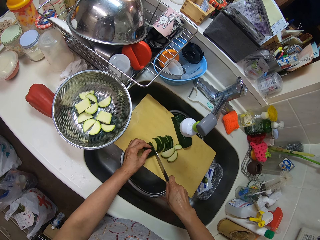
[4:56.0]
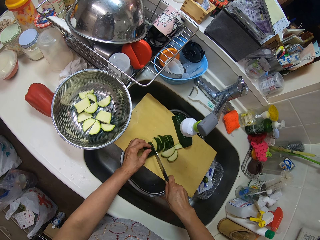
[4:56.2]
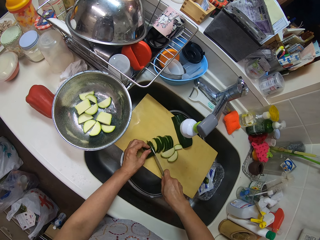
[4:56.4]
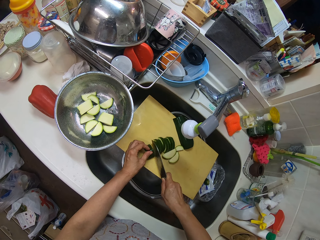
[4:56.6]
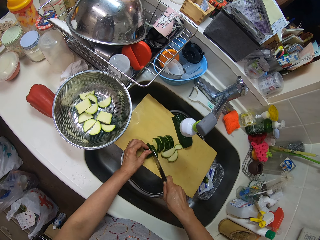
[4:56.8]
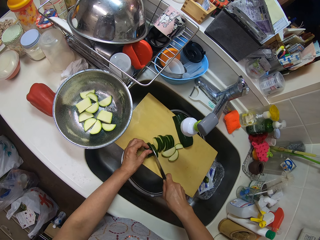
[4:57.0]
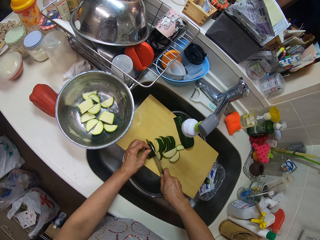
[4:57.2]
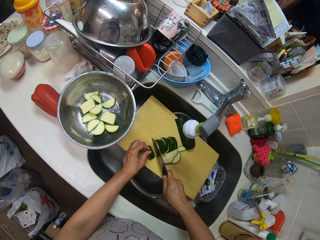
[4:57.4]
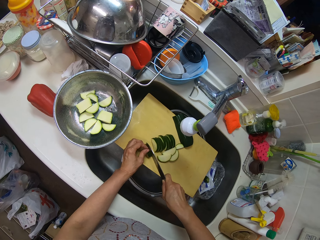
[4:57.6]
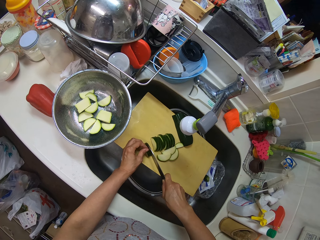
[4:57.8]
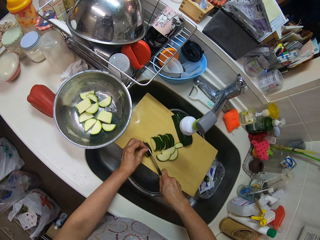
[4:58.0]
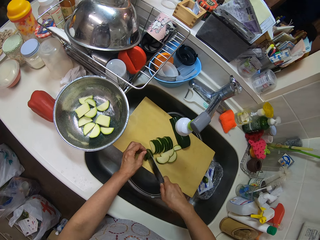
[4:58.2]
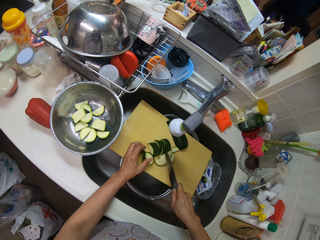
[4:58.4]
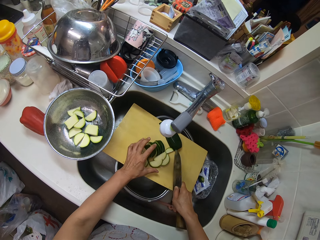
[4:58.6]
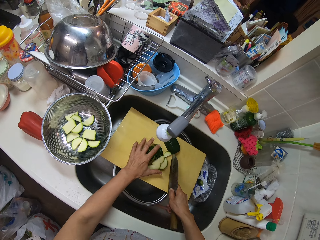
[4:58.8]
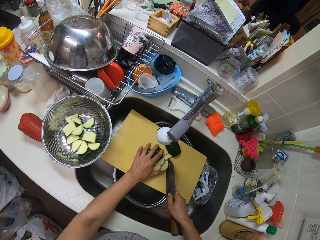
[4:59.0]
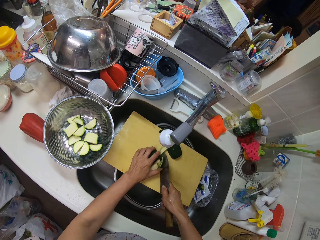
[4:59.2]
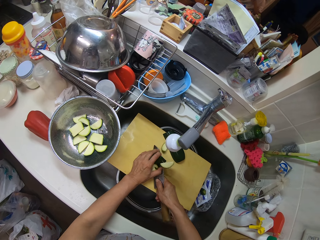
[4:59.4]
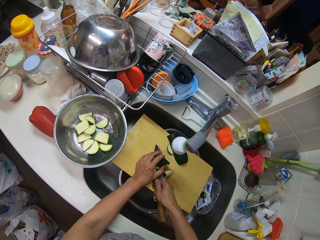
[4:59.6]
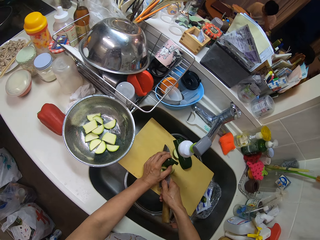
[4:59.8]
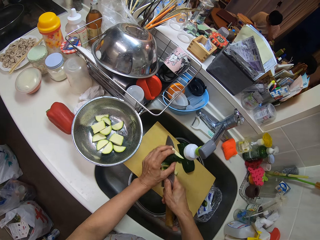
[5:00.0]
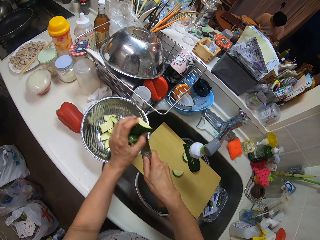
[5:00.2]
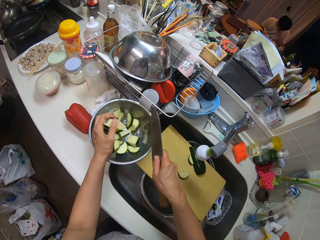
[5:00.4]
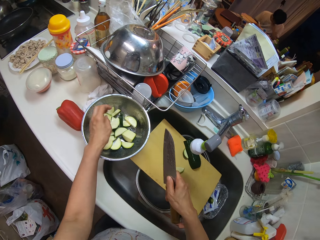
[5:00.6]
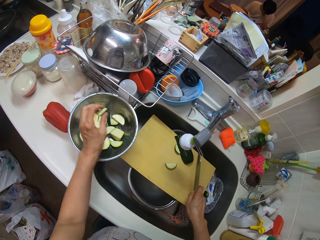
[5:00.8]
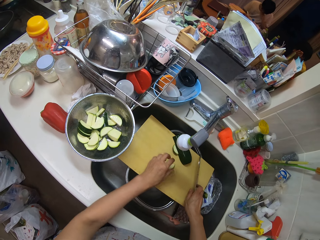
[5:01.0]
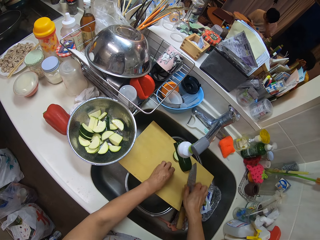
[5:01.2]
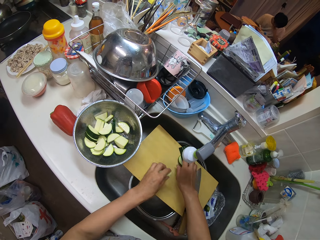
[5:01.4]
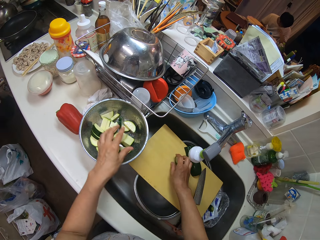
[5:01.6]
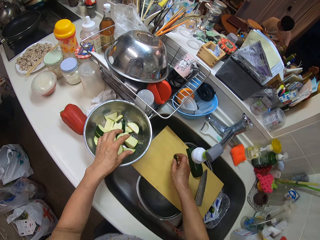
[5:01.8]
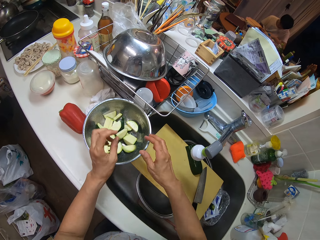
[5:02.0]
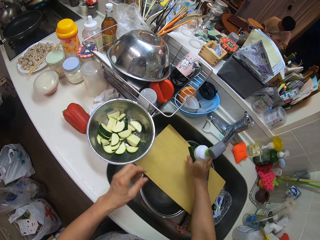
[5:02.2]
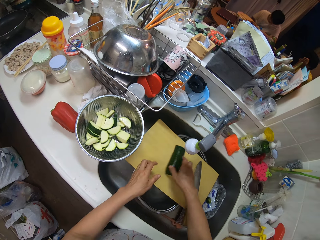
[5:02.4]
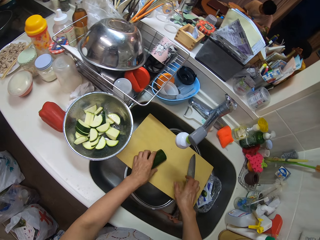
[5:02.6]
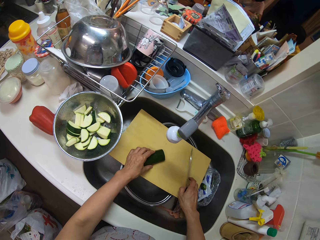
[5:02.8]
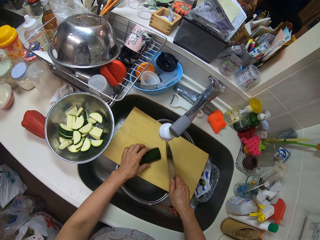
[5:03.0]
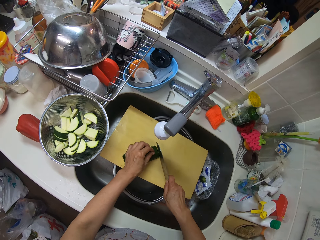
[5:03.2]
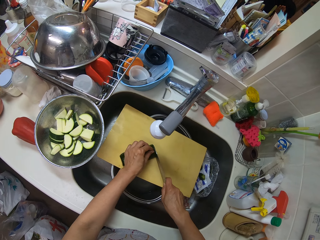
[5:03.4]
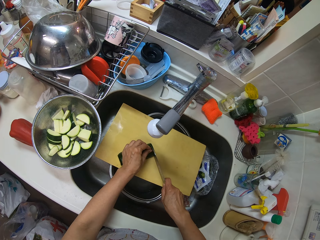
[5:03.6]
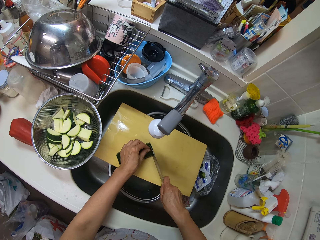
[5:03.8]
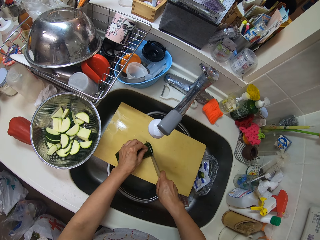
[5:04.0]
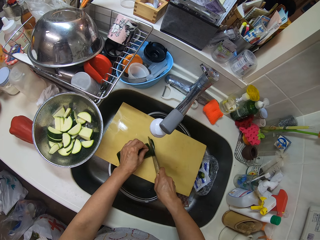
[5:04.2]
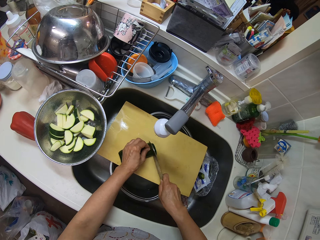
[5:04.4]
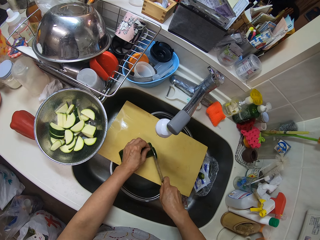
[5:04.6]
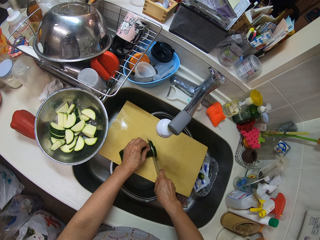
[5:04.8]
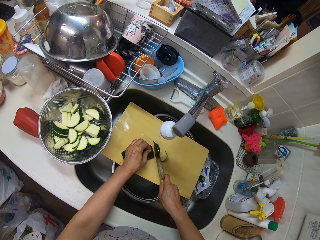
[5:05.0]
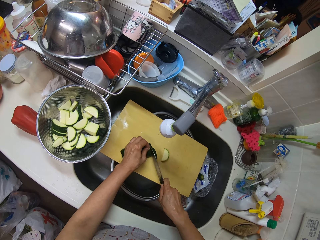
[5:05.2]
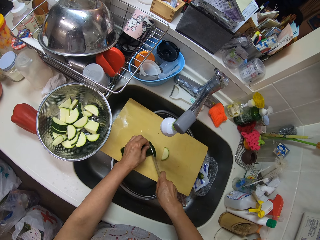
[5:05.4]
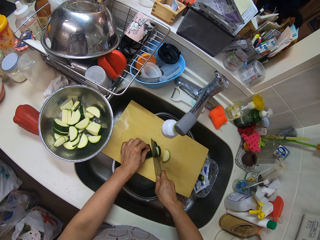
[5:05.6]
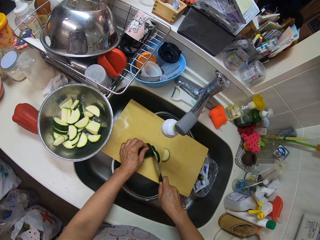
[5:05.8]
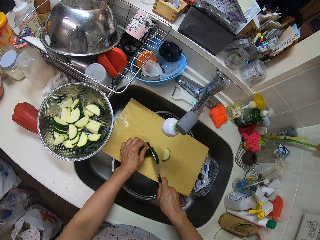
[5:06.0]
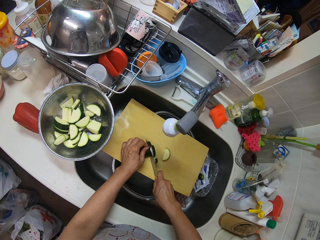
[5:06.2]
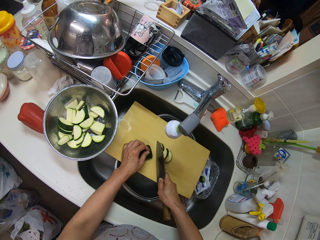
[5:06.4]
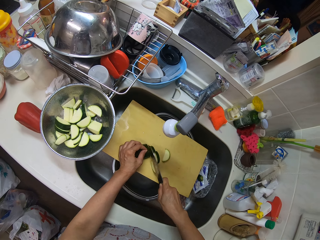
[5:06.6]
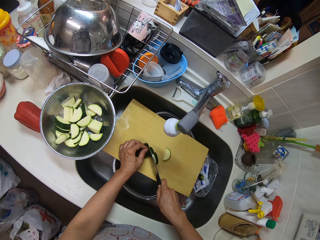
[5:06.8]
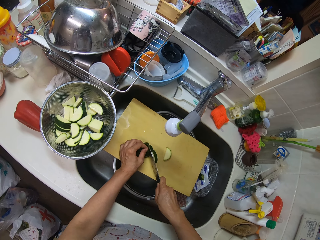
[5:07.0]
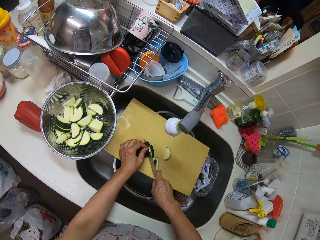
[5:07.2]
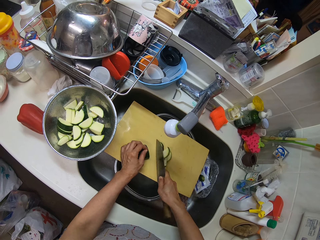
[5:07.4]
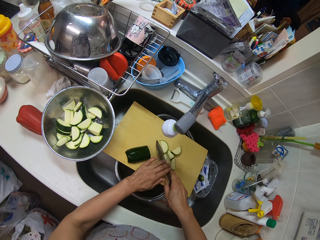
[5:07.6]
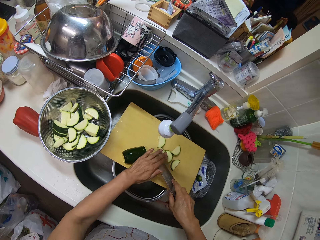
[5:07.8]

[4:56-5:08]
The camera wearer packs the sliced cucumber from the board with his hand and the knife. He pours the sliced cucumber in the sieve on the slab. He picks up a piece of sliced cucumber on the board with his left hand. He drops the knife on the board. He picks up a piece of sliced cucumber on the board with his right hand. He drops the pieces of sliced cucumber in the sieve. He does so again. He holds the cucumber on the board. He takes the knife on the board. He chops the cucumber with the knife on the board.

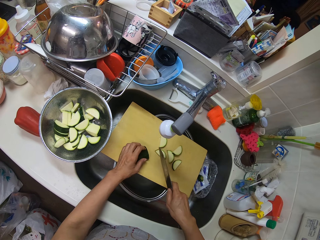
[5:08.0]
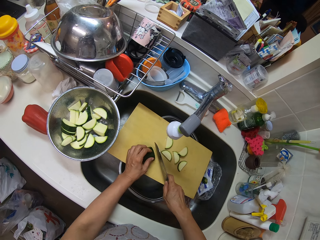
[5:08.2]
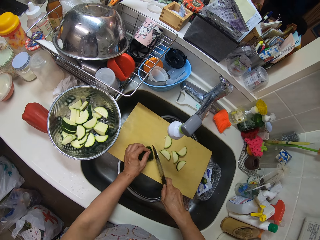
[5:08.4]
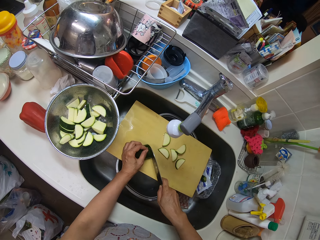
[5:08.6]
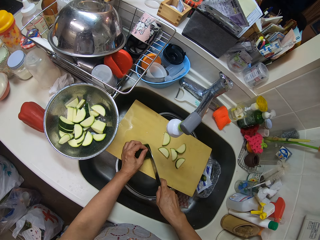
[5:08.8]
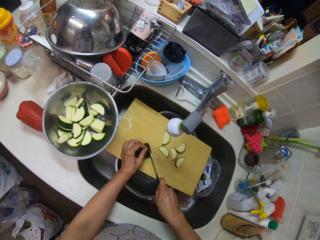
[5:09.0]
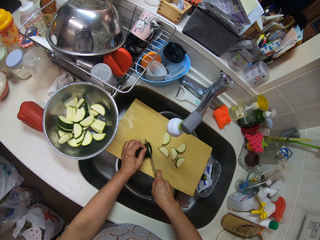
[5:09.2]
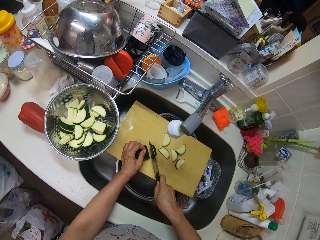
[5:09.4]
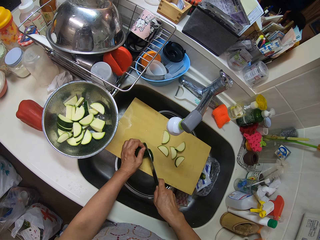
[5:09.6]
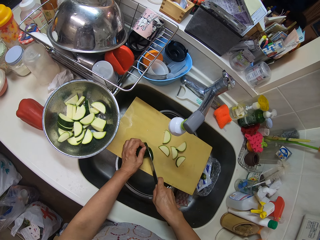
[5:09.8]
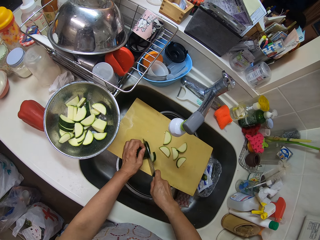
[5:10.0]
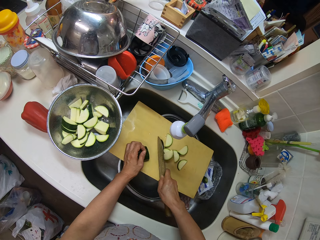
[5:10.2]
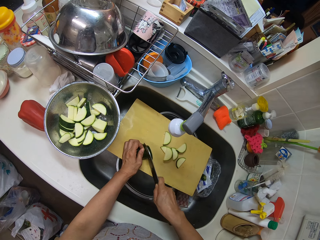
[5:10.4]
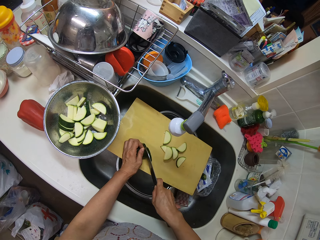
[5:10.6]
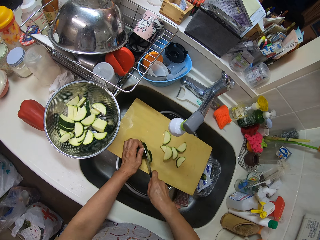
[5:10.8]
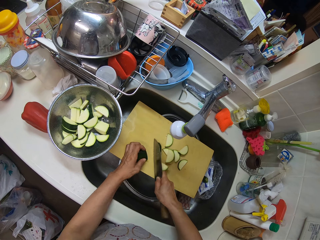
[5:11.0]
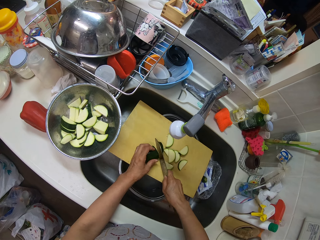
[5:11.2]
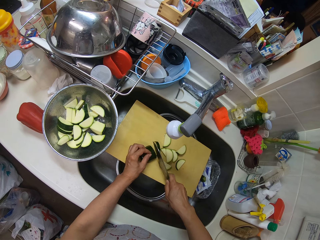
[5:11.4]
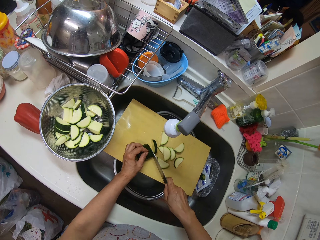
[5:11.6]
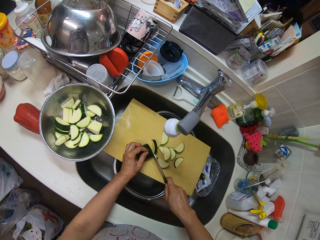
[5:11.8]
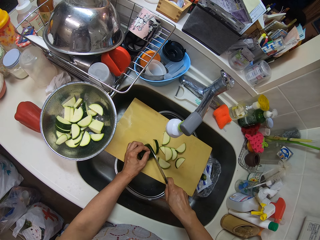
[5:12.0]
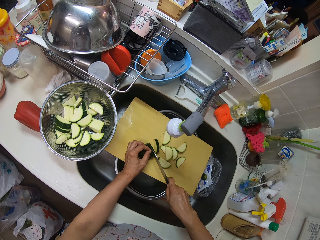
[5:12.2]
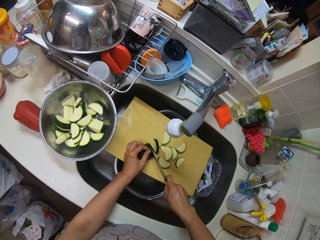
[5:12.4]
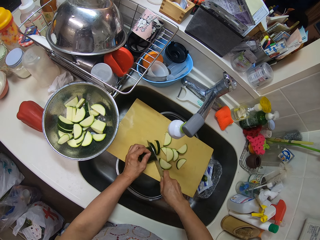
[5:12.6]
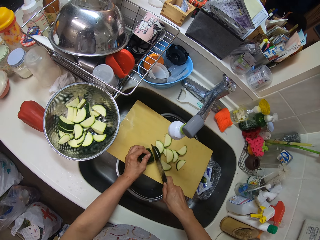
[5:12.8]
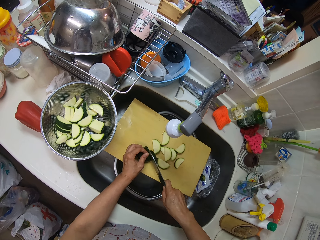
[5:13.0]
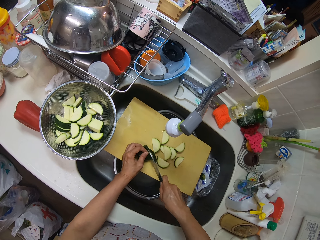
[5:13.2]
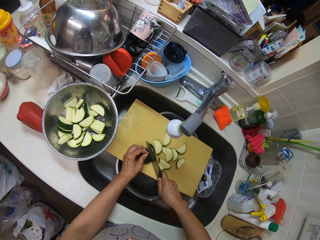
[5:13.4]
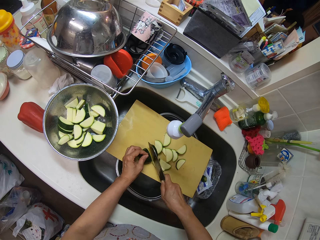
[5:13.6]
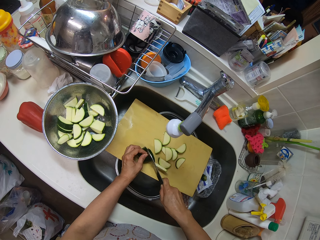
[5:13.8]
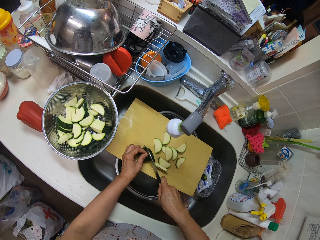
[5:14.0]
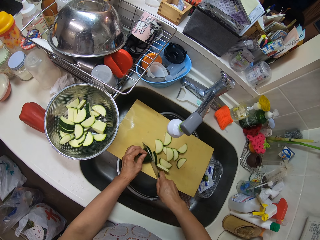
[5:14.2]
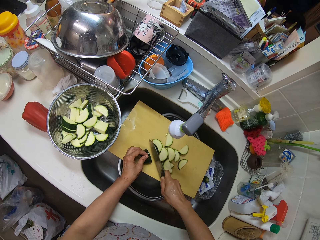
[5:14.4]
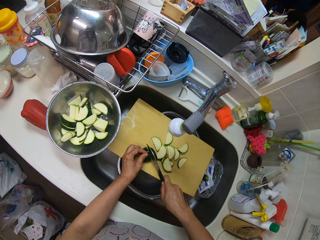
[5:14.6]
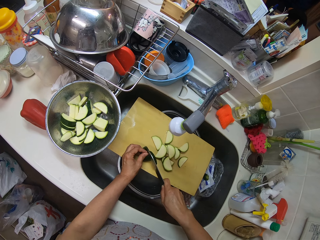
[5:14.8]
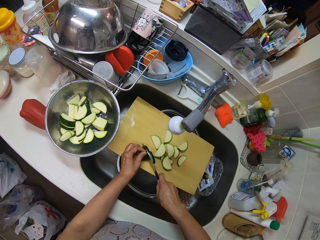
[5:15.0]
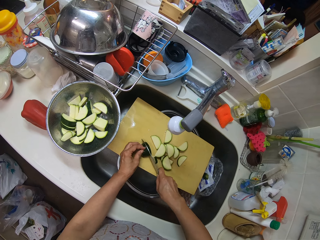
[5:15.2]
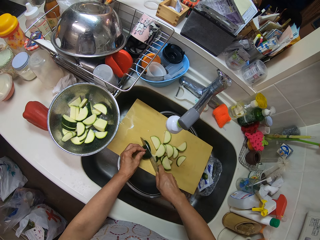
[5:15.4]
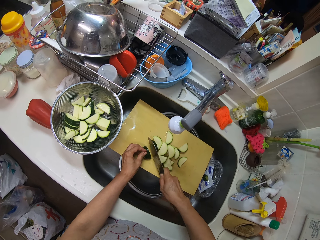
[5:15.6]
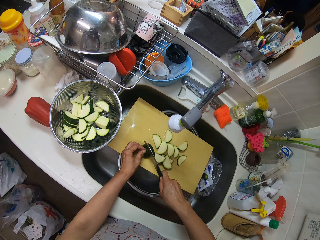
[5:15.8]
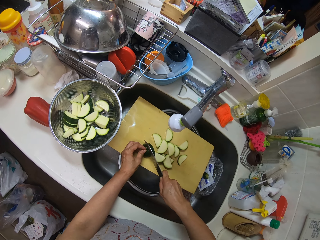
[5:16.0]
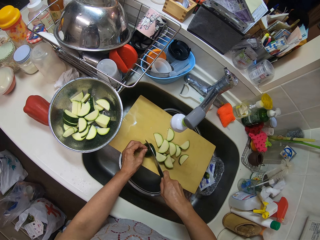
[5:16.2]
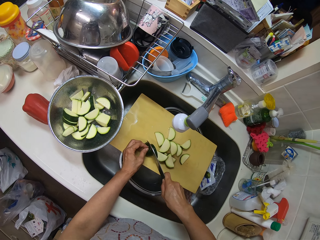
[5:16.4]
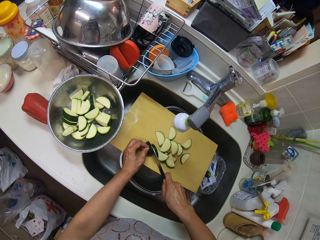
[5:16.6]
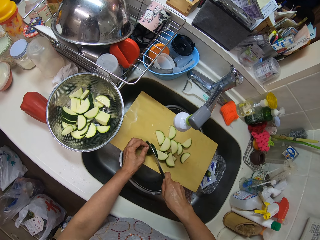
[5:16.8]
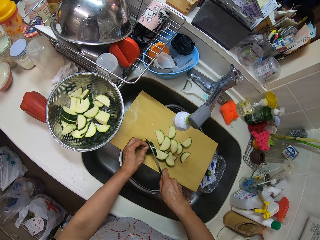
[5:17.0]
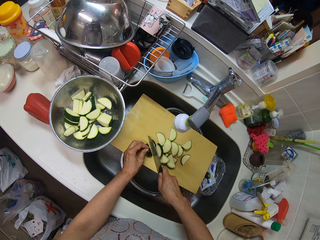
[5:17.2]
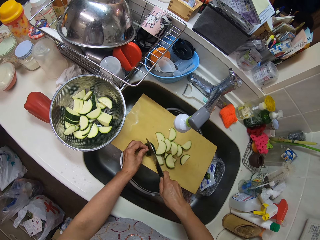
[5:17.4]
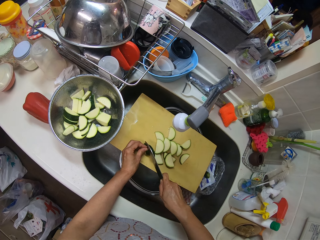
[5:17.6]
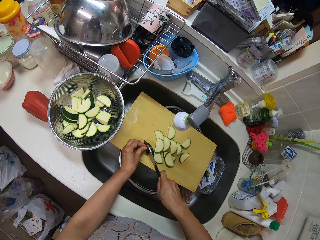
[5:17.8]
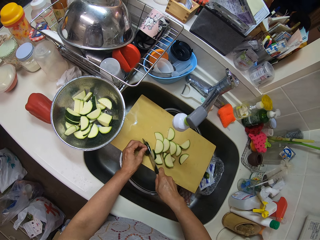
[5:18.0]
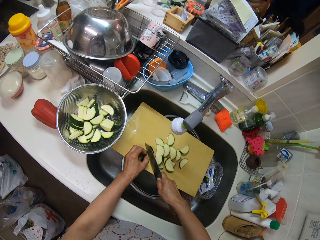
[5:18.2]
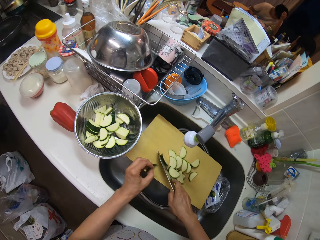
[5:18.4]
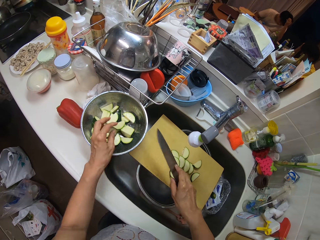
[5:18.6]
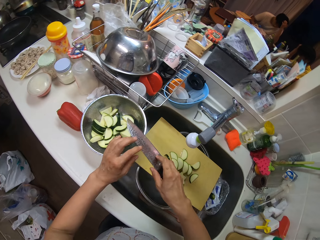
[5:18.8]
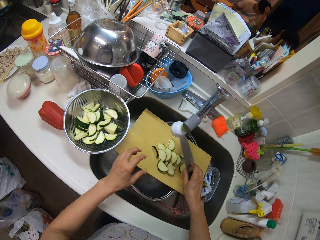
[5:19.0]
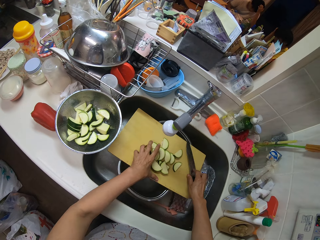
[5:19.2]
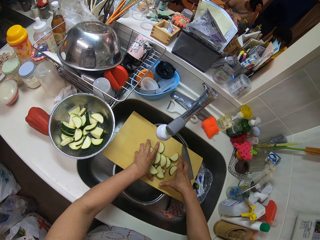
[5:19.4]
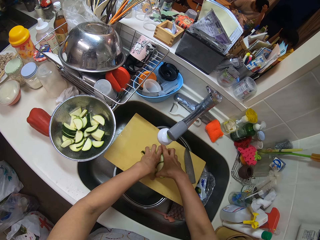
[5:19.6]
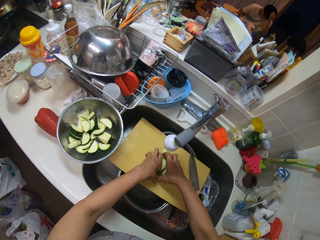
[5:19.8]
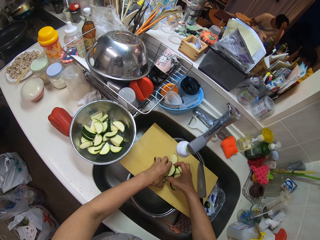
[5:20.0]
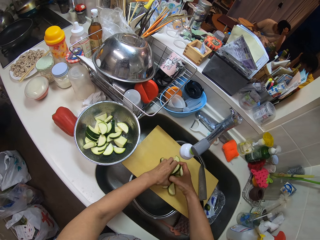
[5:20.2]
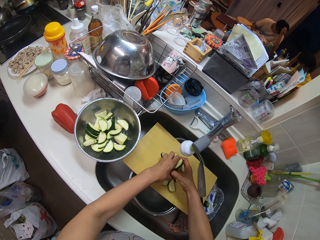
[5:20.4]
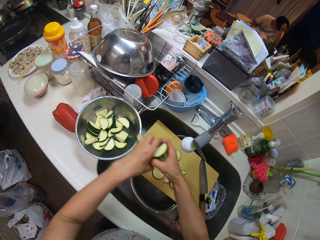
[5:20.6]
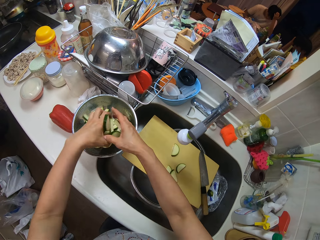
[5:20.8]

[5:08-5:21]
The camera wearer wipes the knife with his left hand. He drops the knife on the board. He packs the pieces of cucumber on the board with both hands. He puts the pieces of cucumber in the tray.
